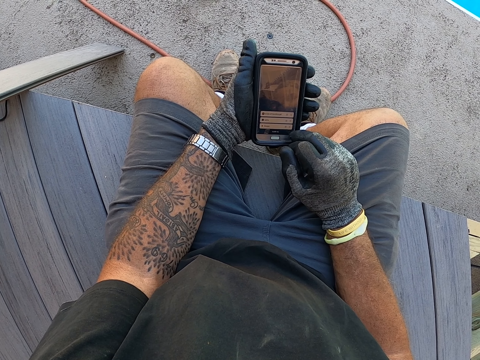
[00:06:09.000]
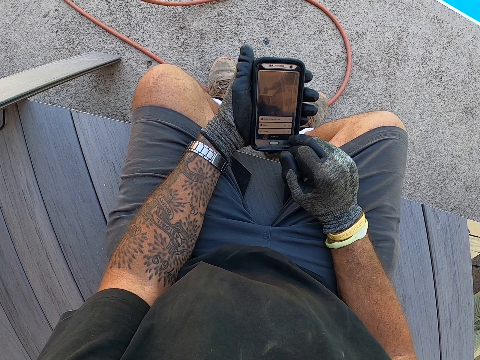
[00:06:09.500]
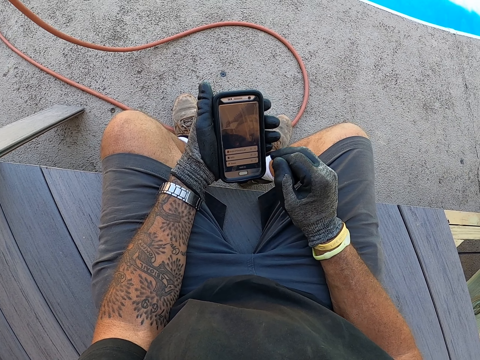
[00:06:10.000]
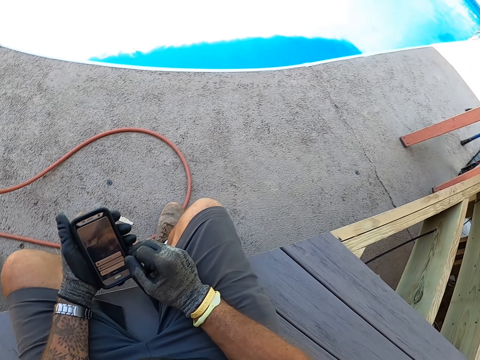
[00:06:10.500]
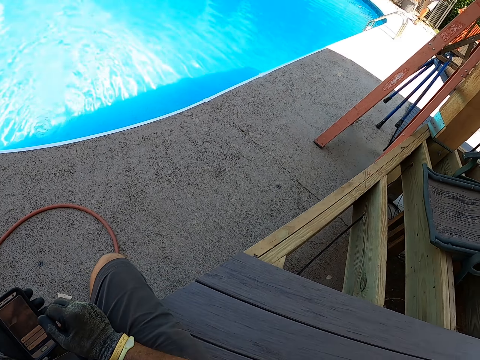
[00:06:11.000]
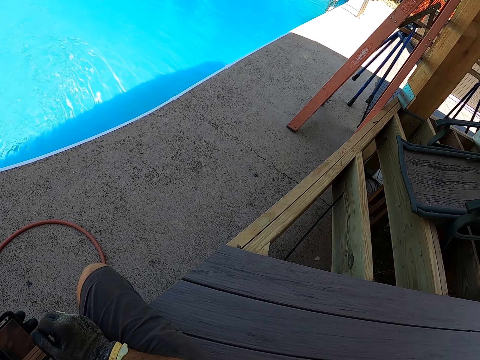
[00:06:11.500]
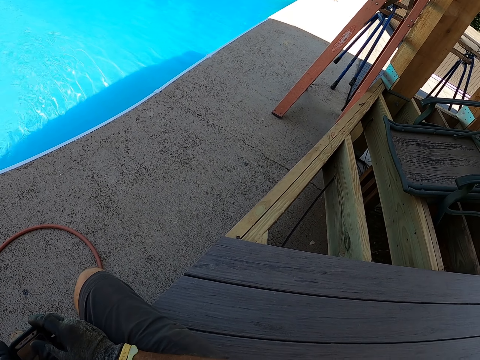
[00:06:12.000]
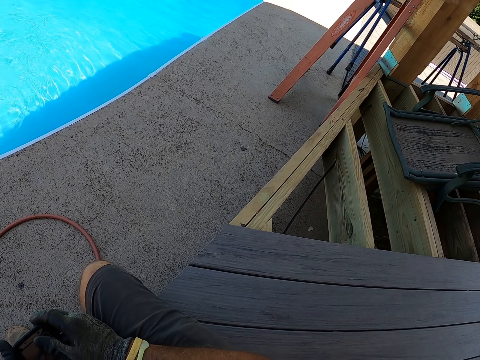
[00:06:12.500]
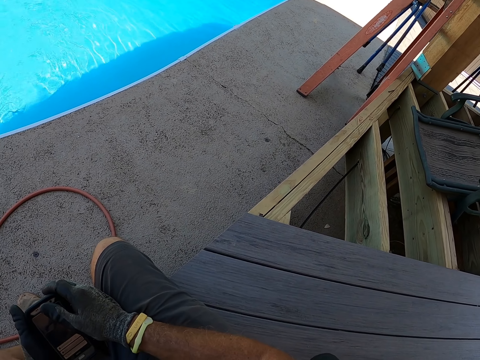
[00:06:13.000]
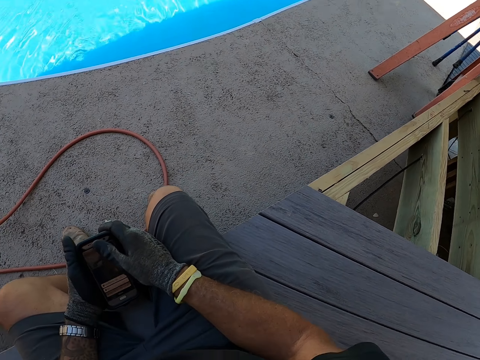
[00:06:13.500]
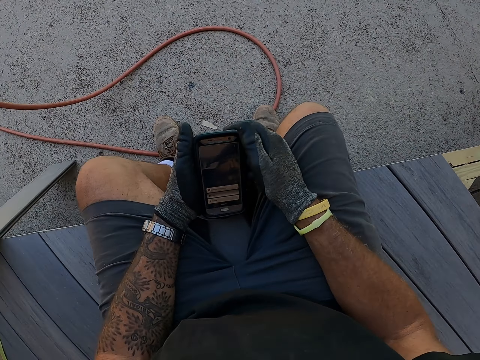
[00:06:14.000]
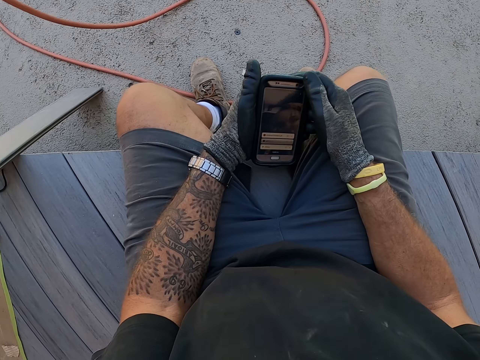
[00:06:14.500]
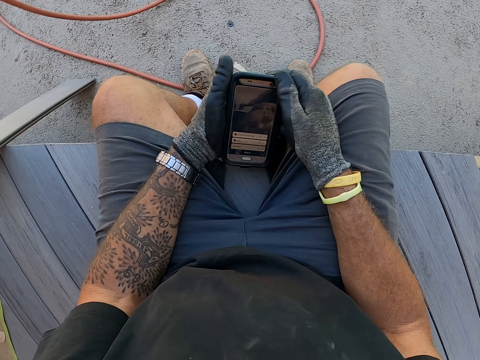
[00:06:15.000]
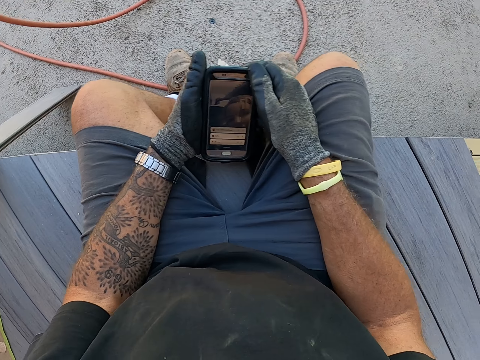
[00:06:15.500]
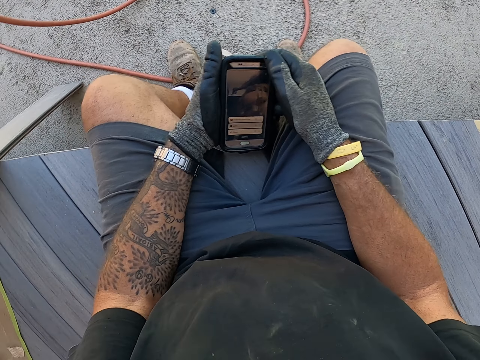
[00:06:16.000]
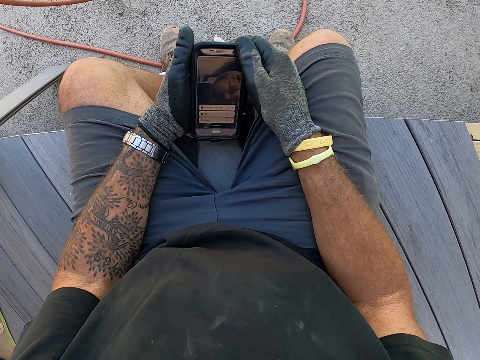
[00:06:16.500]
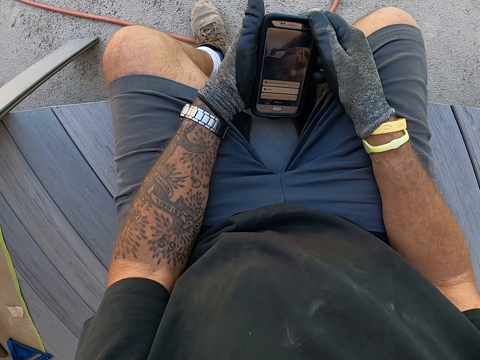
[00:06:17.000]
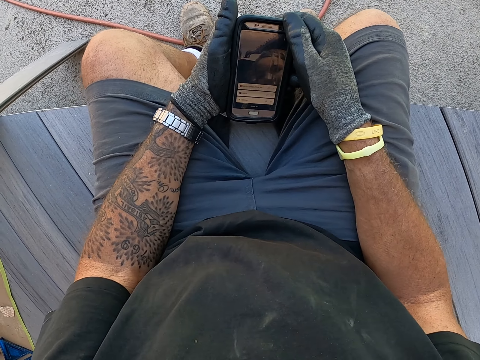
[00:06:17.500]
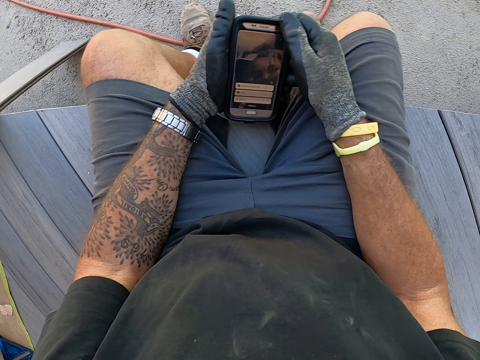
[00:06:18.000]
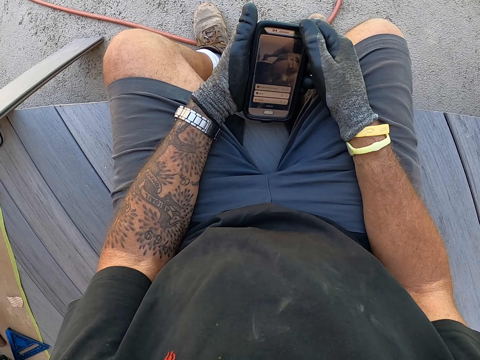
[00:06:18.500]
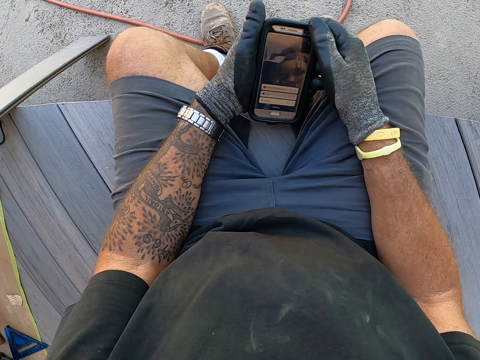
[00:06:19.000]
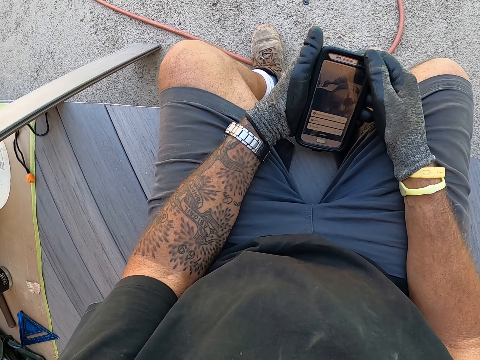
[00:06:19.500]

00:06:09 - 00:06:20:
The camera wearer turns his head left. He moves his body.

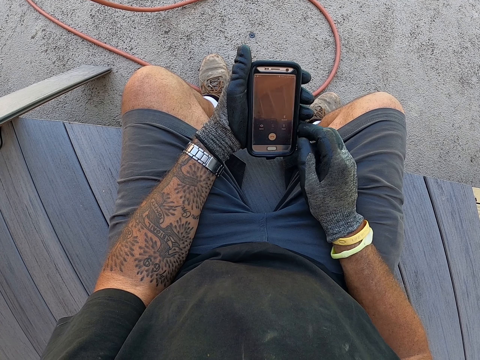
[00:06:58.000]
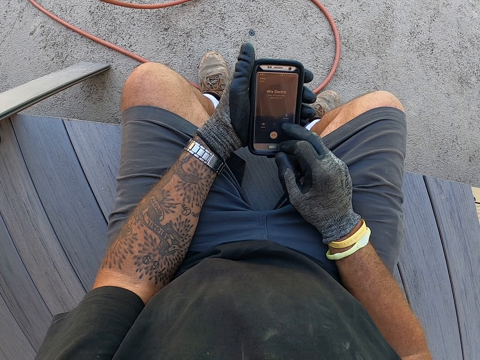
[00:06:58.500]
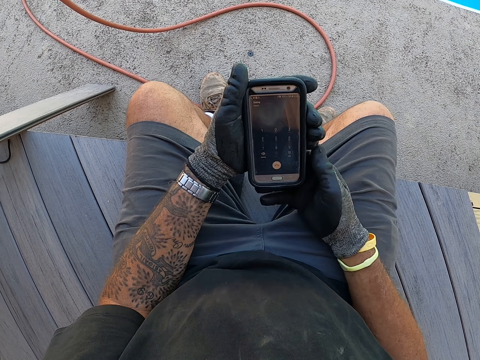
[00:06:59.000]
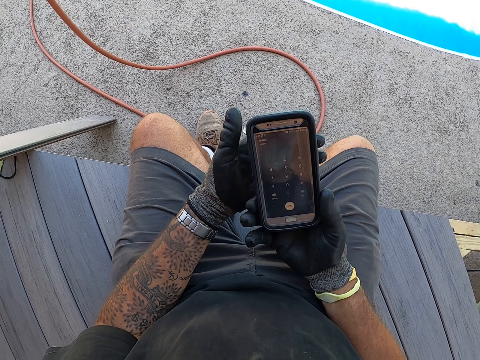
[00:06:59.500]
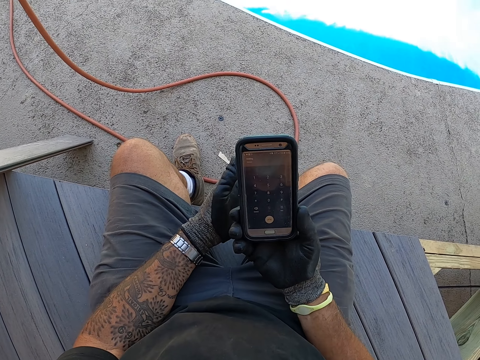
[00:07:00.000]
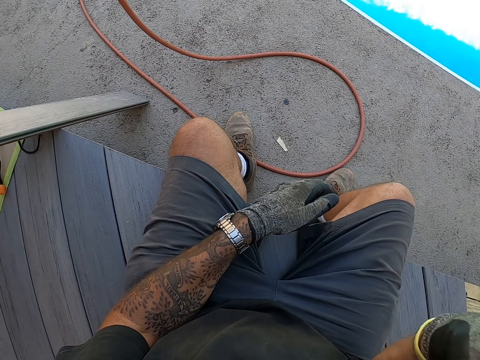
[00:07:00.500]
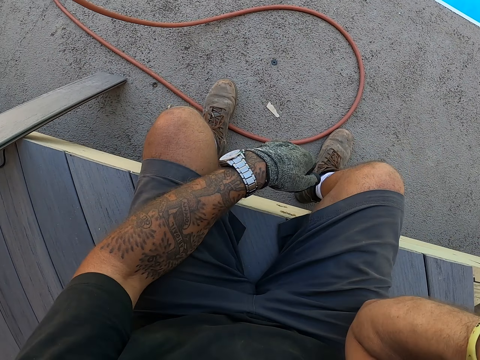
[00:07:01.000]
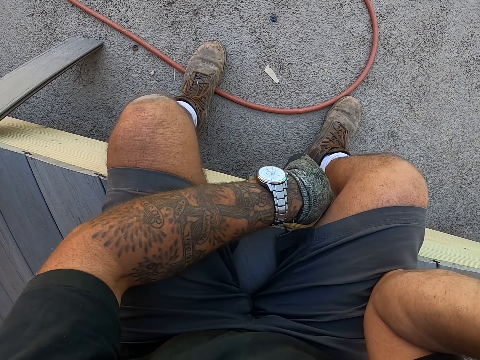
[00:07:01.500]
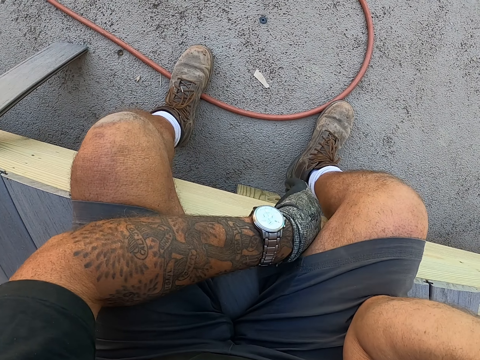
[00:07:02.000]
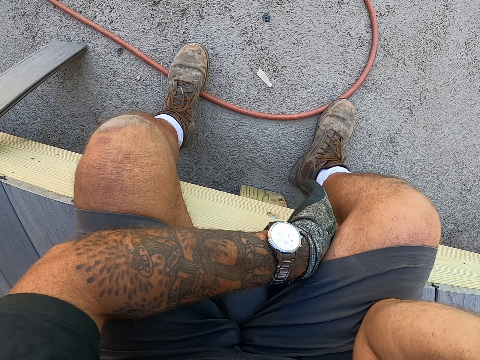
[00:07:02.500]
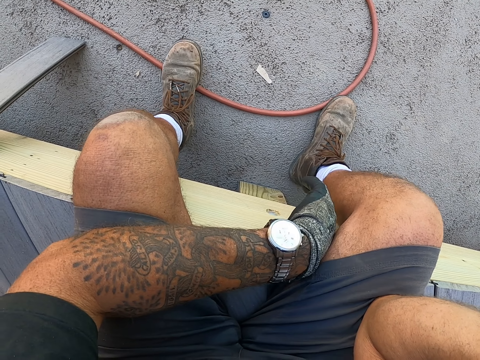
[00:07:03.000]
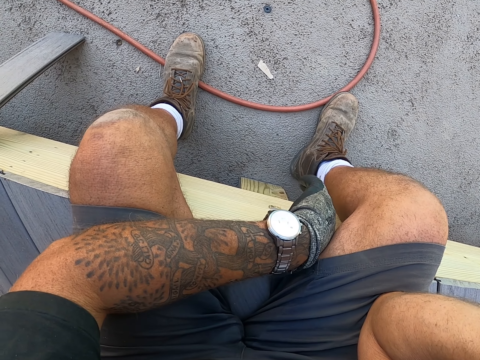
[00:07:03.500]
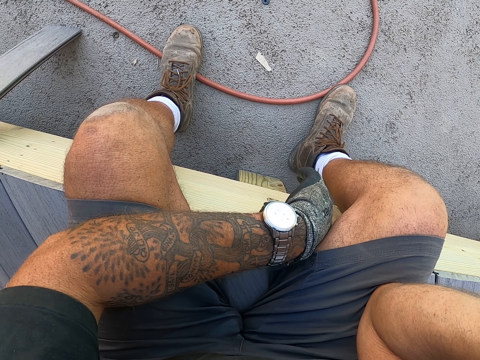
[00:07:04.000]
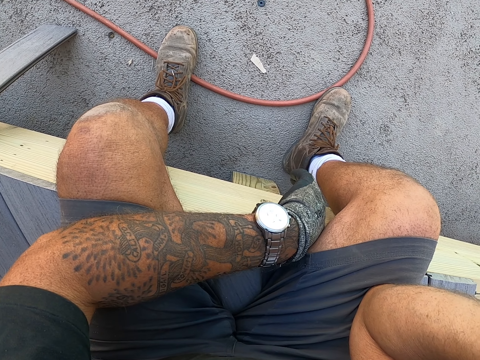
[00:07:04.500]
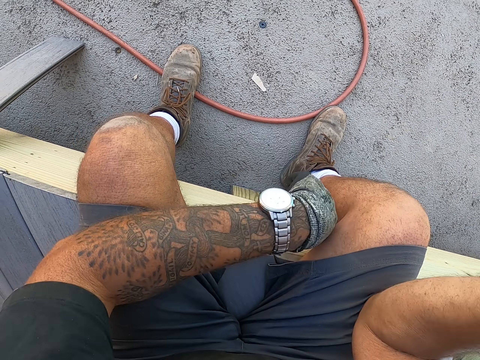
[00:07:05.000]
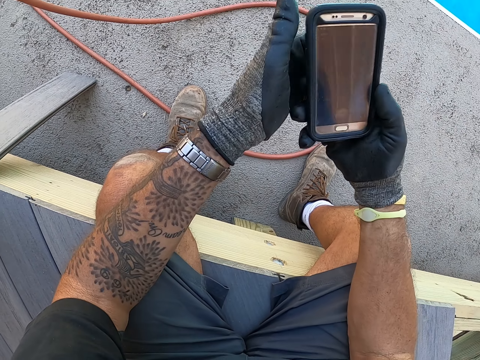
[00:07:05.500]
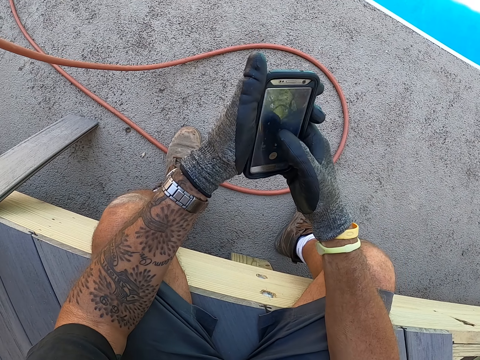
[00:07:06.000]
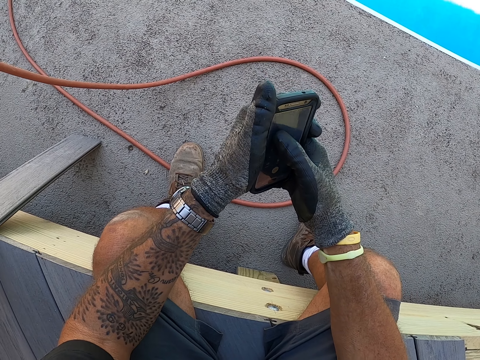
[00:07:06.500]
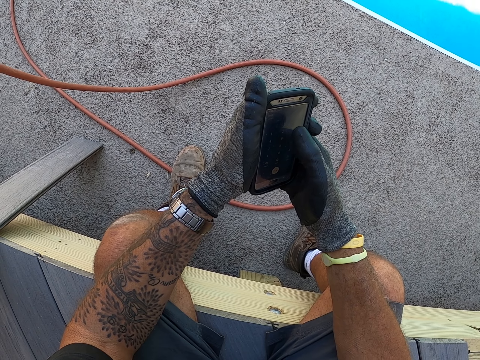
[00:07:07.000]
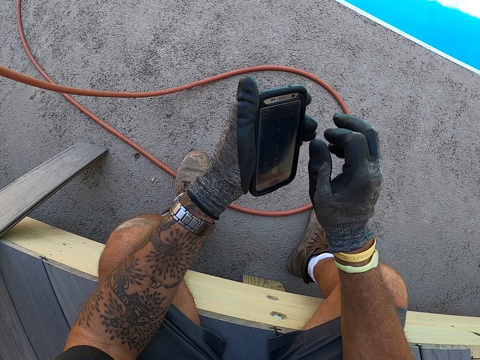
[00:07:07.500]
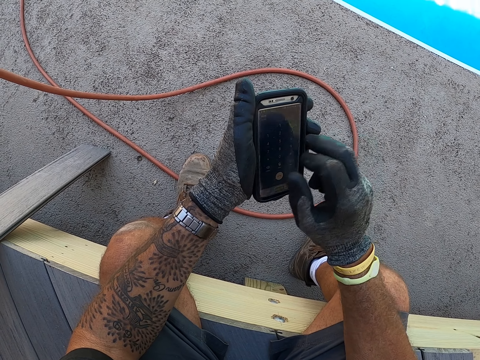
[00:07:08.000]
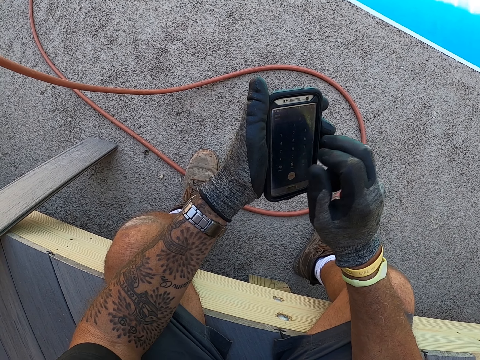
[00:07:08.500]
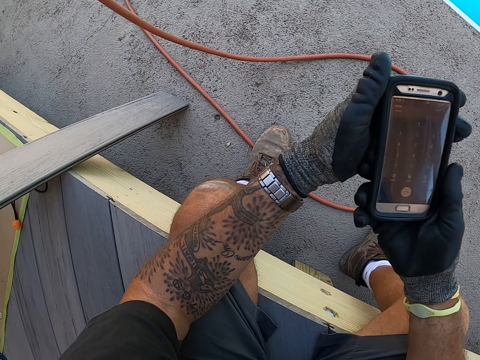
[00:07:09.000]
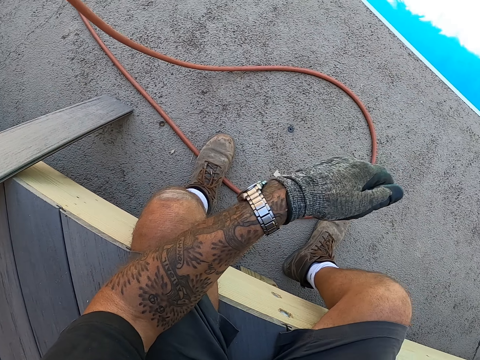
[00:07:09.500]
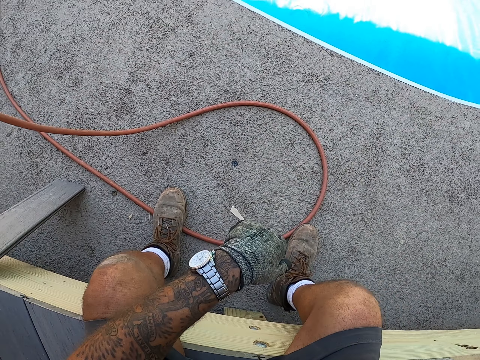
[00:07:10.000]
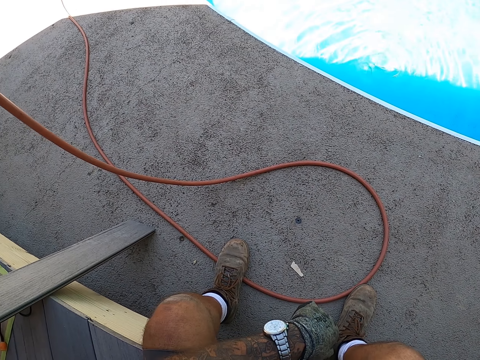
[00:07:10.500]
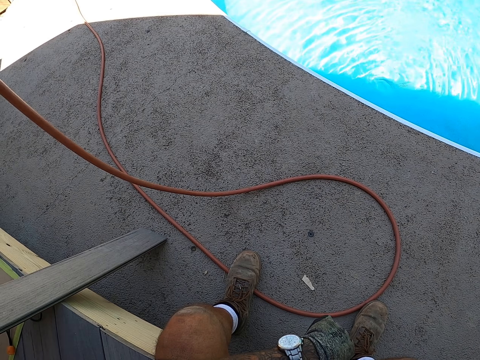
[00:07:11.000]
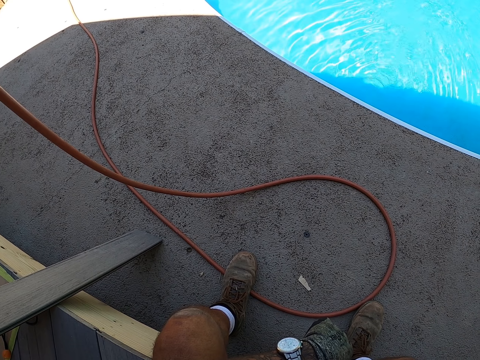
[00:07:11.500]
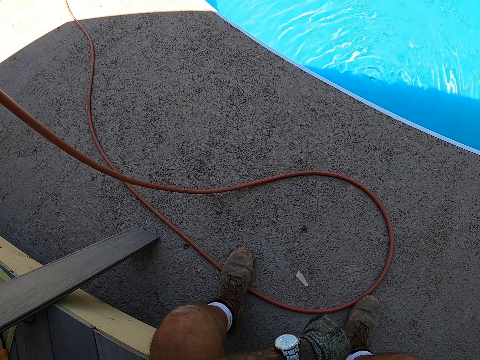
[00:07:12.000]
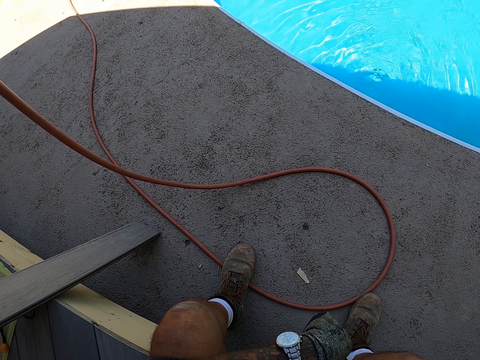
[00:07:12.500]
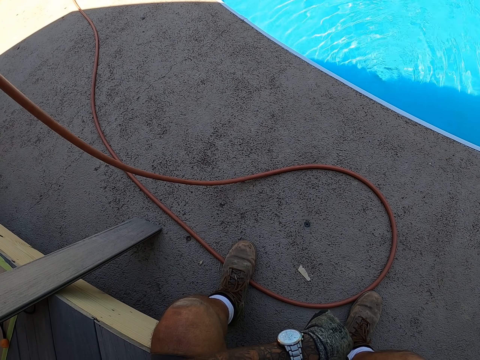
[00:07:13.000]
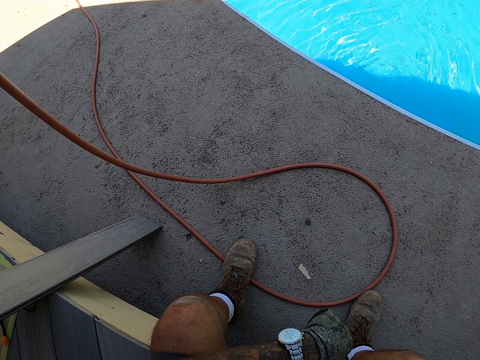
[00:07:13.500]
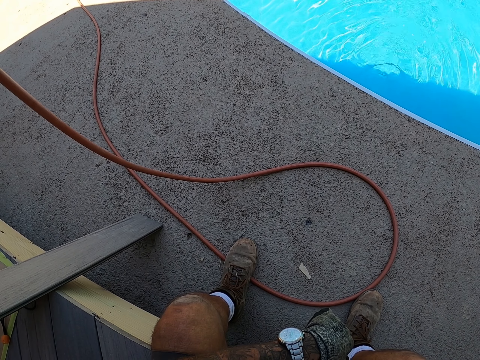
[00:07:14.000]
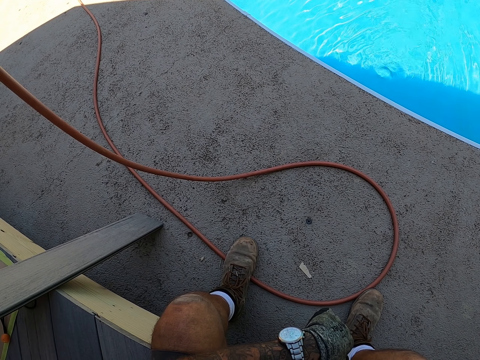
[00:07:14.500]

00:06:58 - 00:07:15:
The camera wearer makes a phone call. He moves his legs. He operates the phone. He makes a call with the phone.
